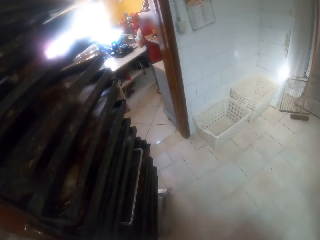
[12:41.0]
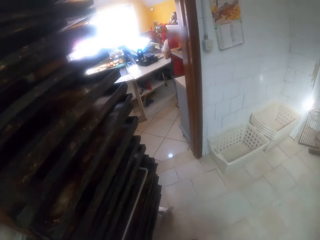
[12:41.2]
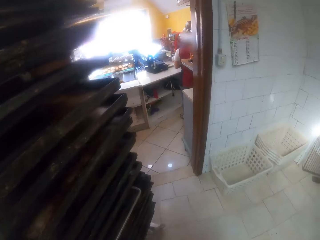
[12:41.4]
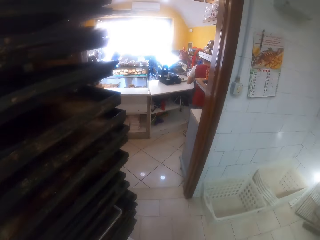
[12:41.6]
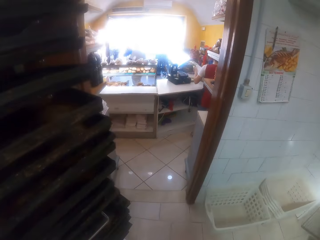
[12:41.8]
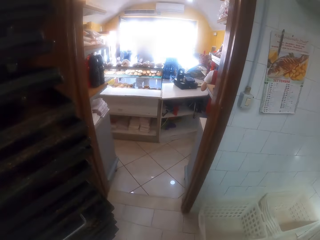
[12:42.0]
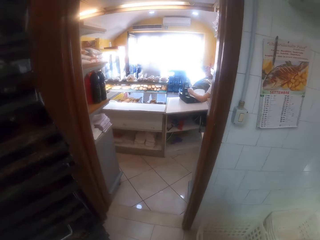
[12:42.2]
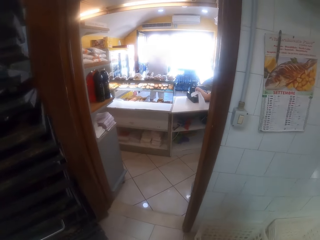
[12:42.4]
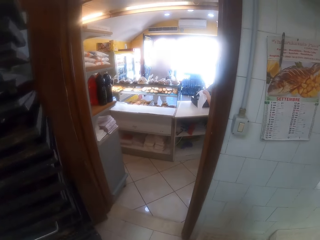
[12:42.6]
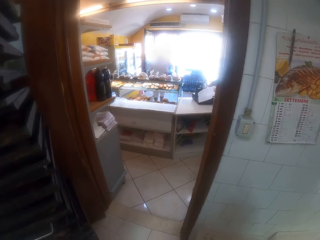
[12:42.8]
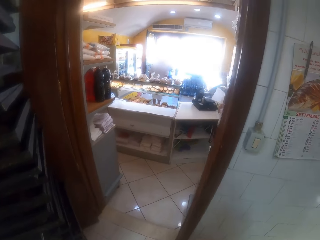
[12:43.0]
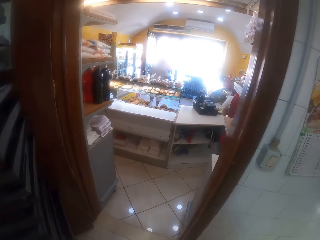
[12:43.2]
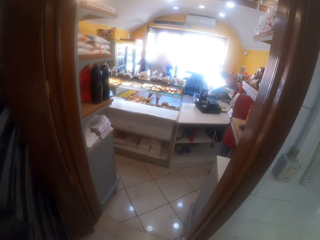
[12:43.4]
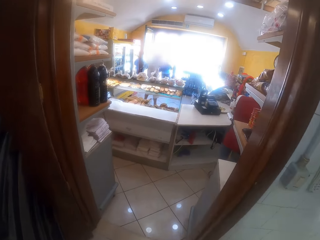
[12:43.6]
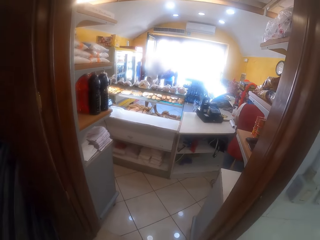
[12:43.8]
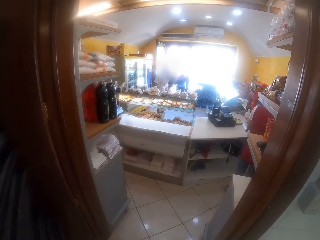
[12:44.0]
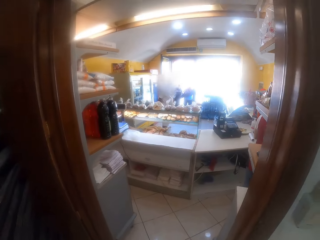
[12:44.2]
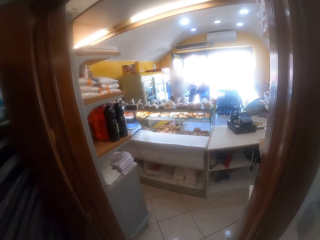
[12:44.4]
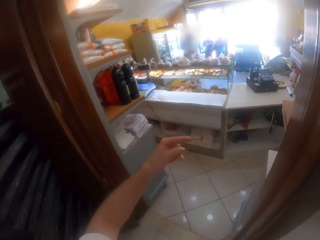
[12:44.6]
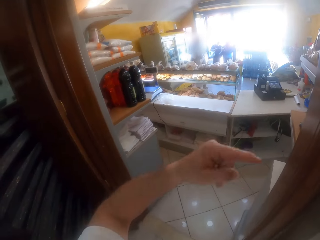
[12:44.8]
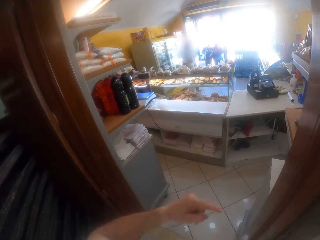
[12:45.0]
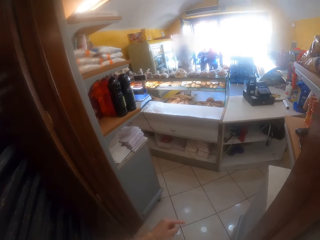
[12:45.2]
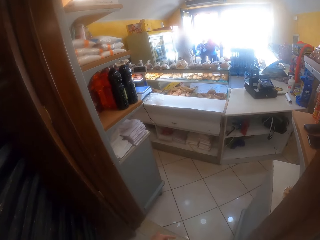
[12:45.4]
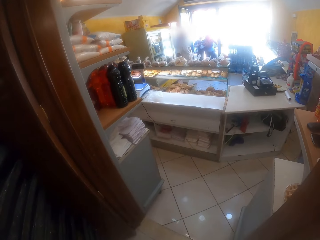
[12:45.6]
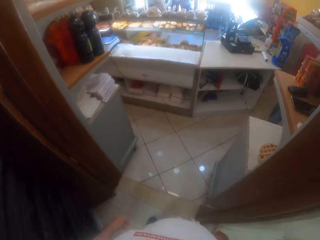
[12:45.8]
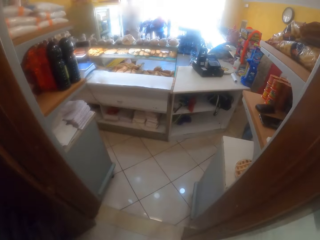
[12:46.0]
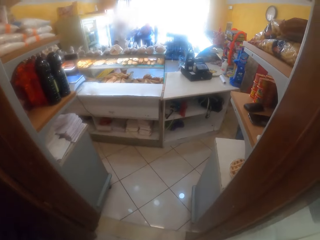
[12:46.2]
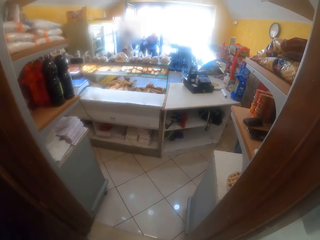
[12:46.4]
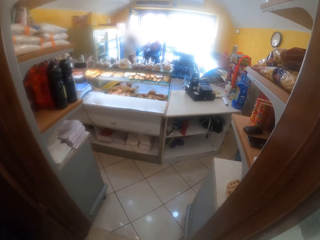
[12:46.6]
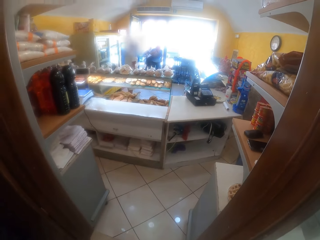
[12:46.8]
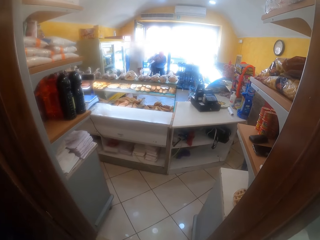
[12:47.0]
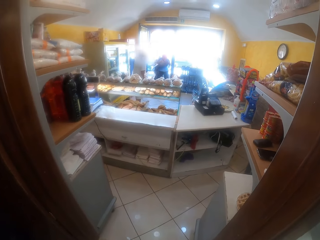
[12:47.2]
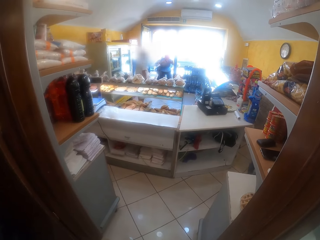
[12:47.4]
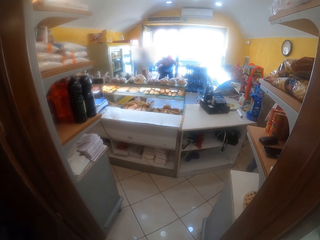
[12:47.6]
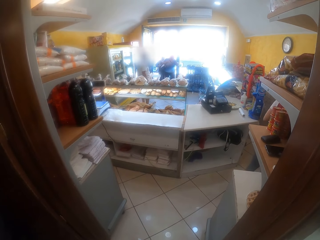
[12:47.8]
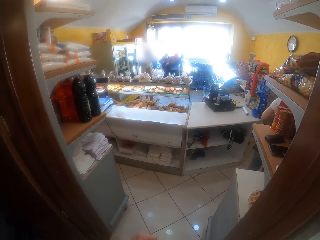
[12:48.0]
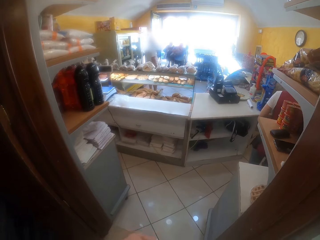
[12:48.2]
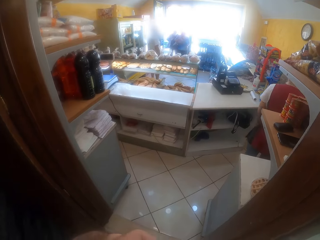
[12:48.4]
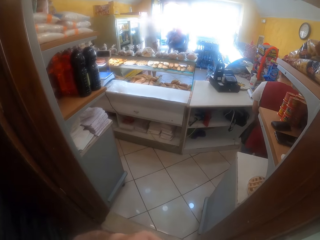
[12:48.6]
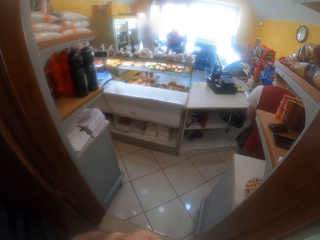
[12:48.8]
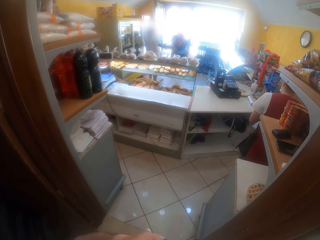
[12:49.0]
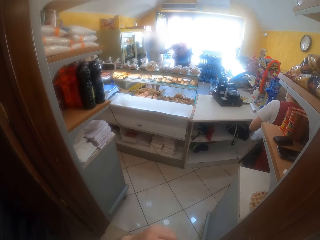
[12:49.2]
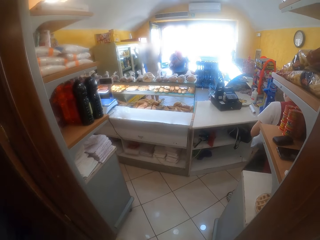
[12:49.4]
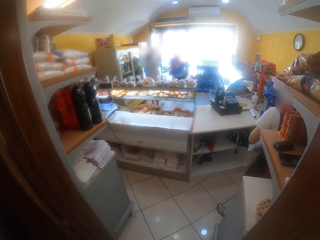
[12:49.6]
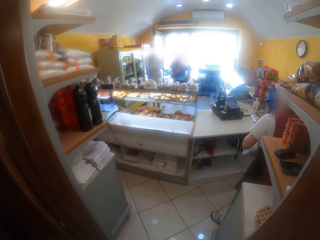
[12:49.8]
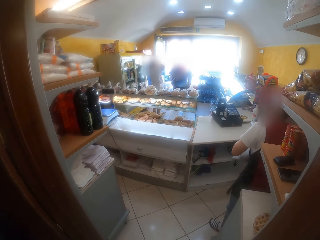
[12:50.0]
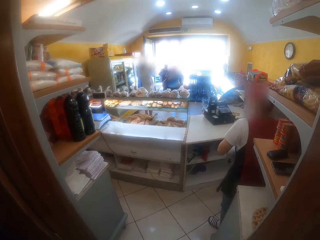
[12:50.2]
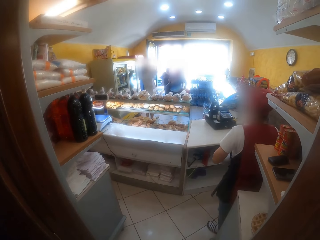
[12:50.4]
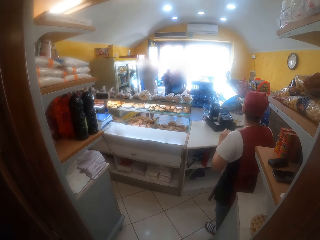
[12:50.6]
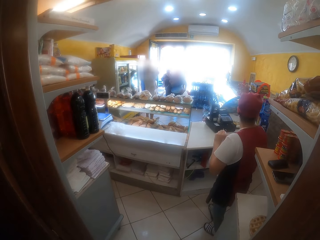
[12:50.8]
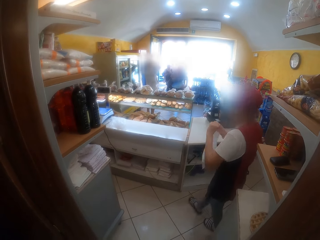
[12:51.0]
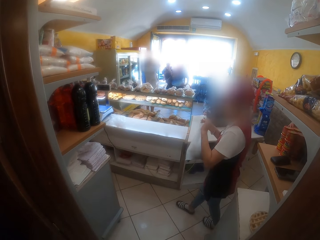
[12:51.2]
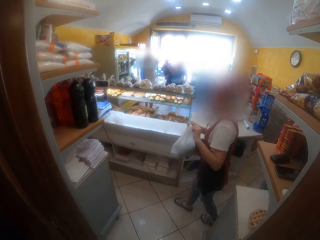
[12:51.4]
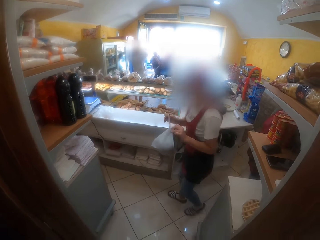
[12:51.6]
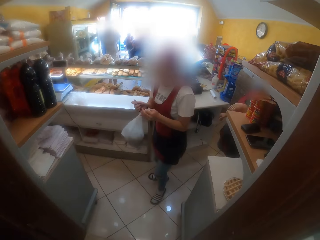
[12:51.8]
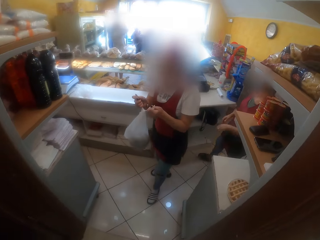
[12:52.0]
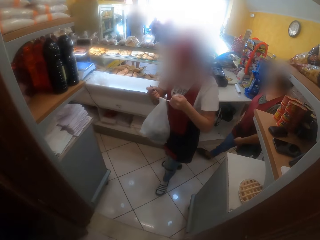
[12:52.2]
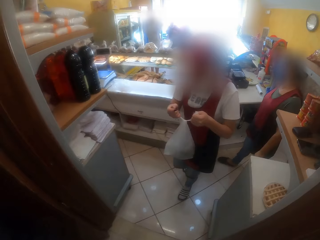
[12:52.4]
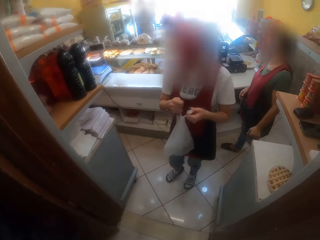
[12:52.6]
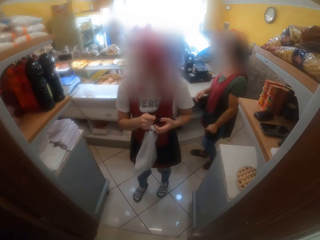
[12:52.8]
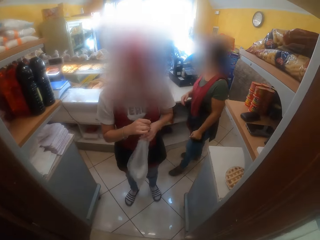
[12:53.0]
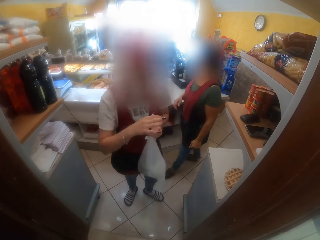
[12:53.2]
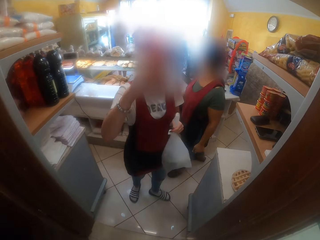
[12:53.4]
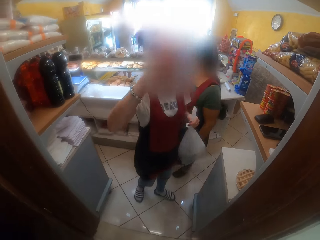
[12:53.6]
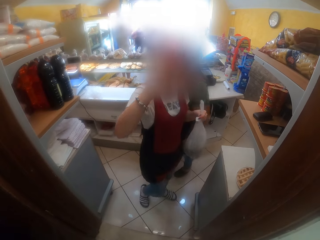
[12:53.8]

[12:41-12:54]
The woman holds a paper towel with both hands. The camera wearer stares outside the bakery. He raises his left hand. He stares at the woman. The woman ties a nylon with both hands.

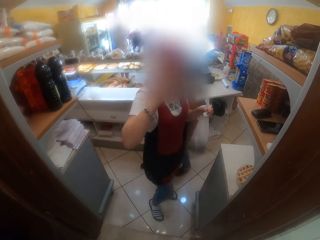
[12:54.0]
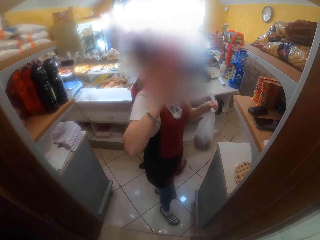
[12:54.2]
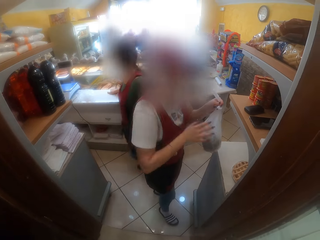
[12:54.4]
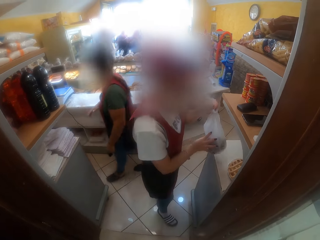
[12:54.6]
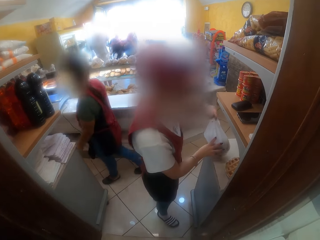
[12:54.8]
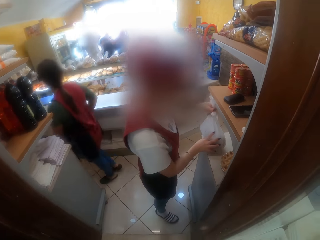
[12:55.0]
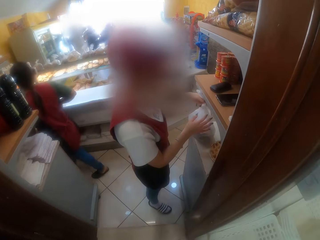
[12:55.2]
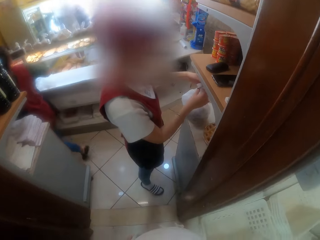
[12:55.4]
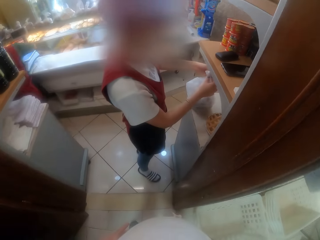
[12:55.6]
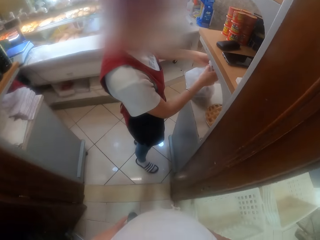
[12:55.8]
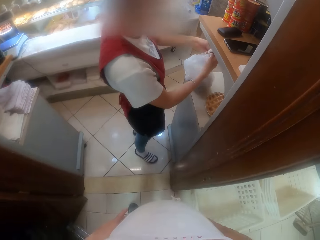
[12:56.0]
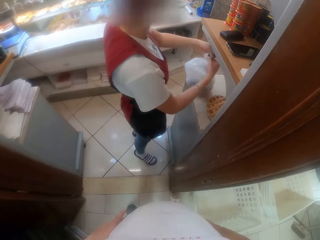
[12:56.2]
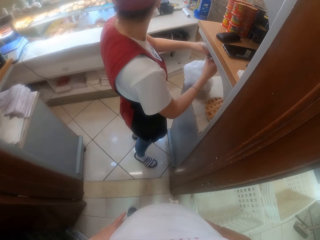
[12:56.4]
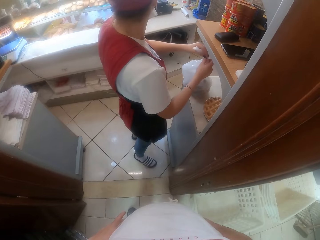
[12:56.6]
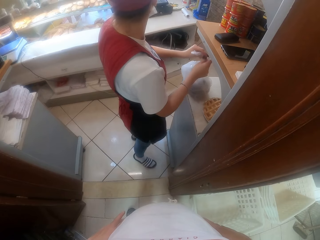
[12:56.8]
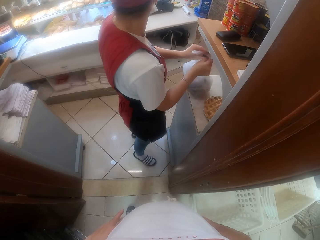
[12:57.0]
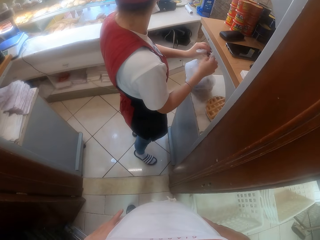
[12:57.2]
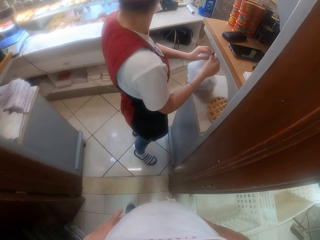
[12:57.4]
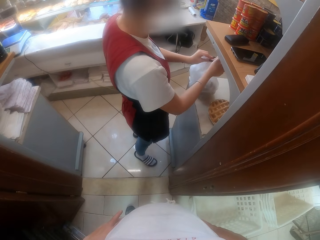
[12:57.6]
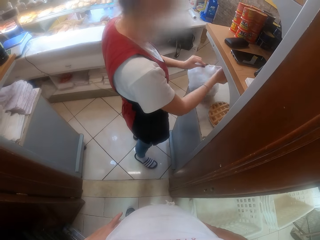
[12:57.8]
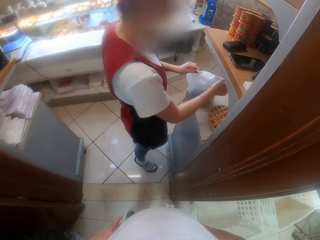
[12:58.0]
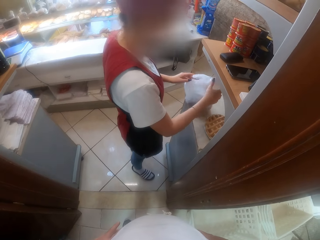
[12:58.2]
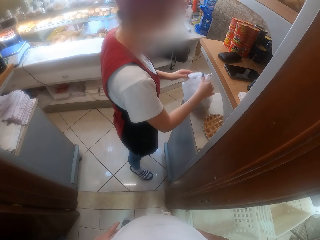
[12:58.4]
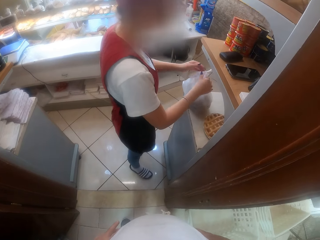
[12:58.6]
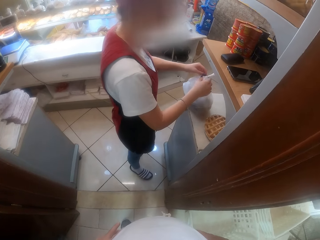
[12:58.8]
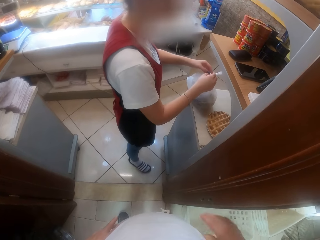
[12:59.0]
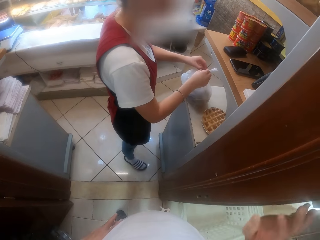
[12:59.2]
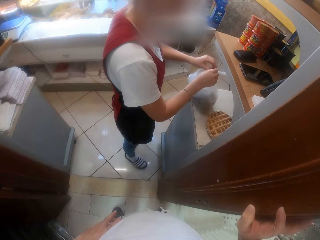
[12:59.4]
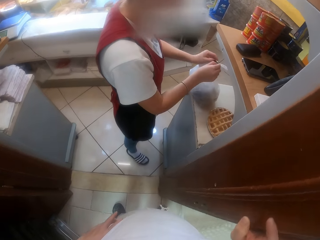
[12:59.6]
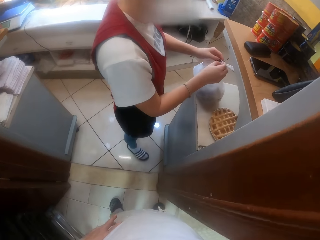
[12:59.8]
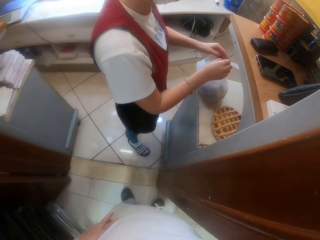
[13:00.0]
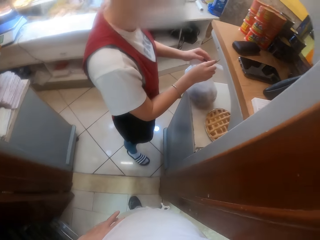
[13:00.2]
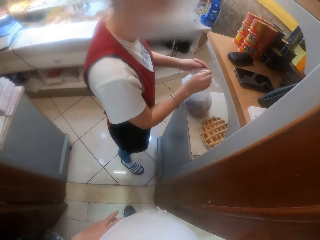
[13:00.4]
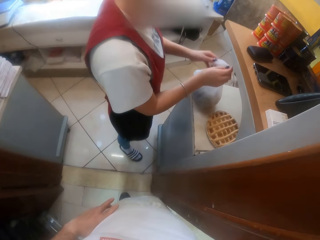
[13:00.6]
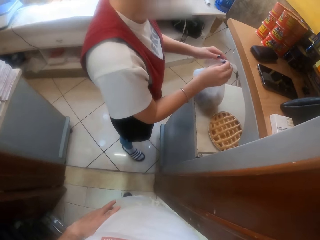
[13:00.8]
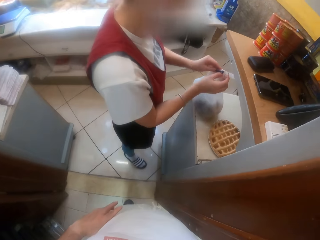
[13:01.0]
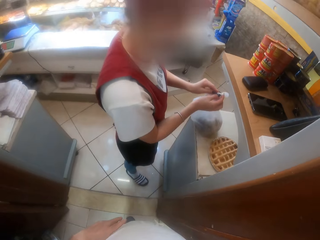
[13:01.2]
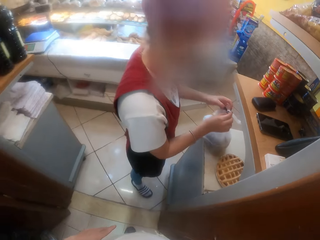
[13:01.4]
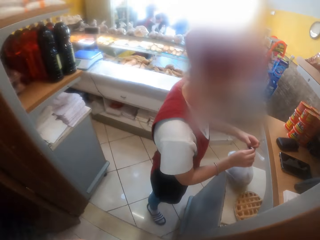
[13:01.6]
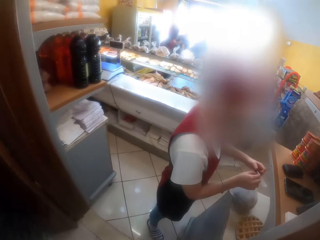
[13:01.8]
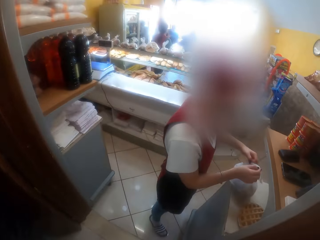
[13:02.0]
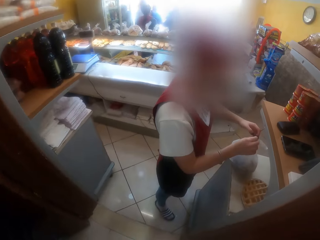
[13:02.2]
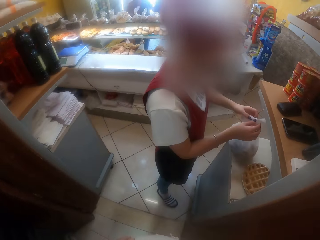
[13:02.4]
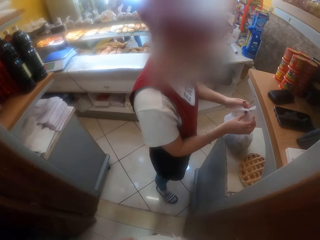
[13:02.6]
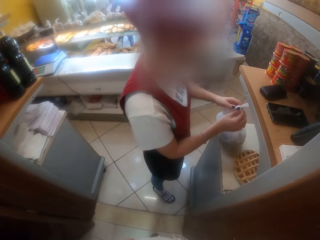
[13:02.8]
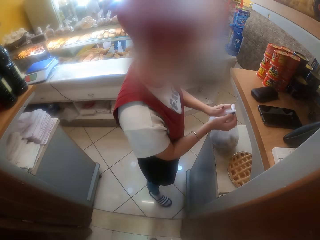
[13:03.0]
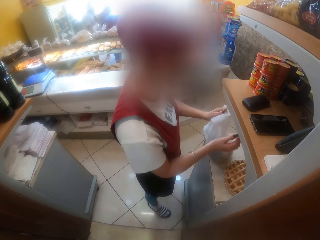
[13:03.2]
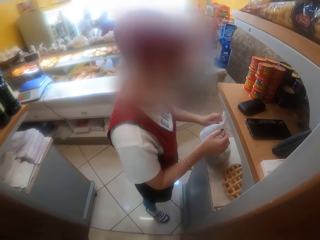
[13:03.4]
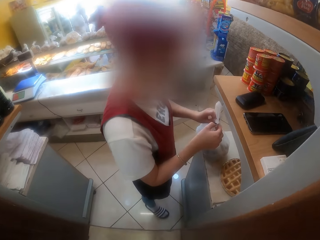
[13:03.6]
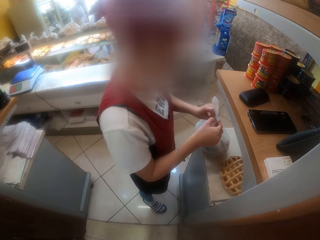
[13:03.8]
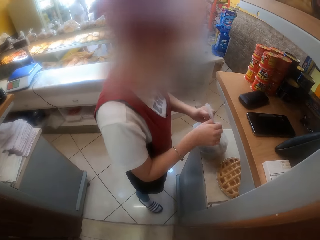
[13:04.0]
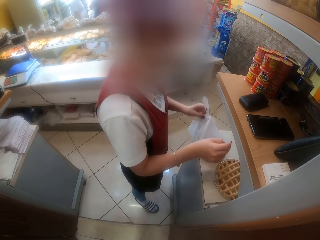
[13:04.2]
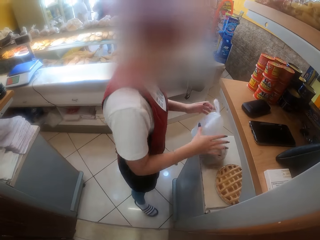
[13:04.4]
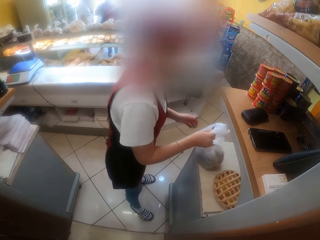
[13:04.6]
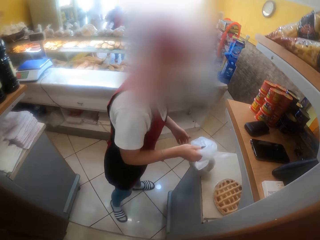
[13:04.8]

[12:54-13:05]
The woman drops the nylon or shopping bag on the table. The camera wearer stares at the woman. The woman tightens the shopping bag.
